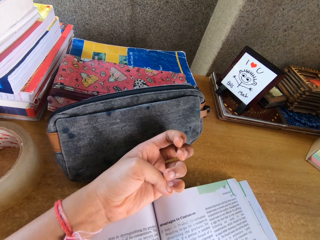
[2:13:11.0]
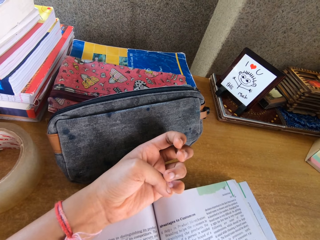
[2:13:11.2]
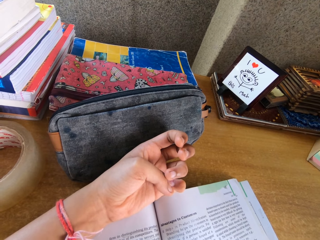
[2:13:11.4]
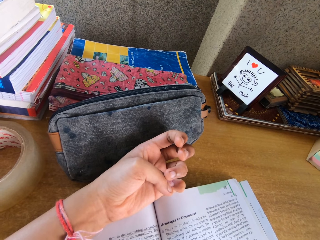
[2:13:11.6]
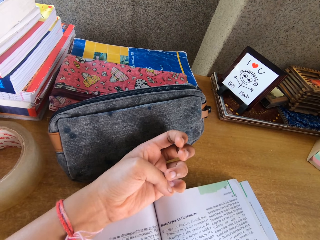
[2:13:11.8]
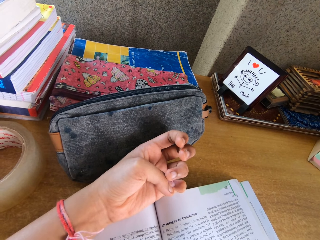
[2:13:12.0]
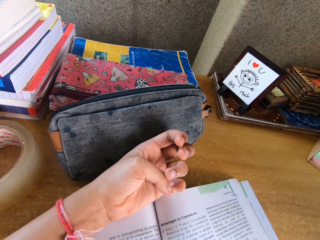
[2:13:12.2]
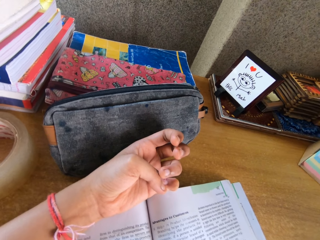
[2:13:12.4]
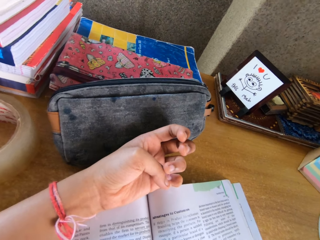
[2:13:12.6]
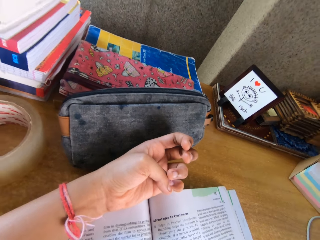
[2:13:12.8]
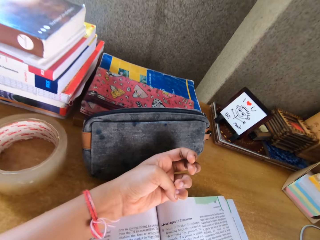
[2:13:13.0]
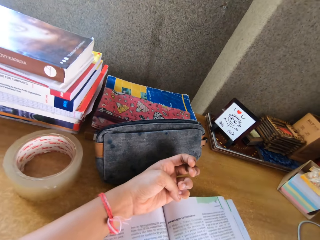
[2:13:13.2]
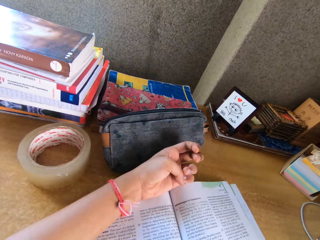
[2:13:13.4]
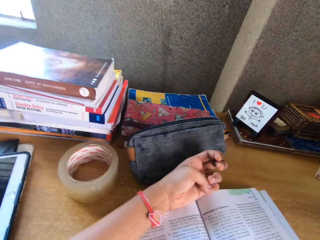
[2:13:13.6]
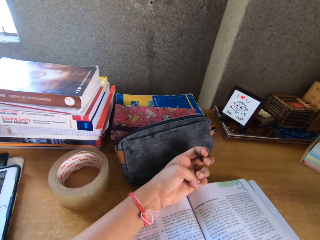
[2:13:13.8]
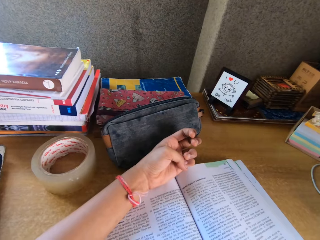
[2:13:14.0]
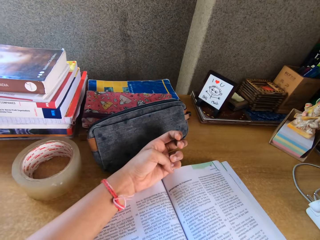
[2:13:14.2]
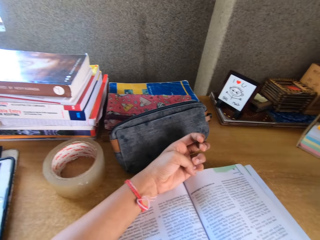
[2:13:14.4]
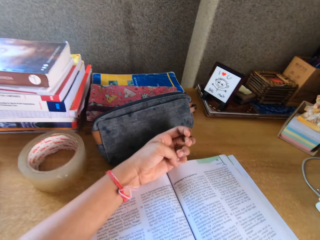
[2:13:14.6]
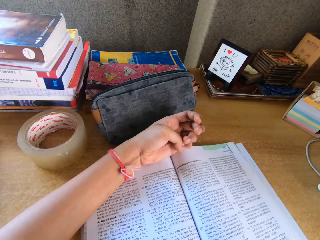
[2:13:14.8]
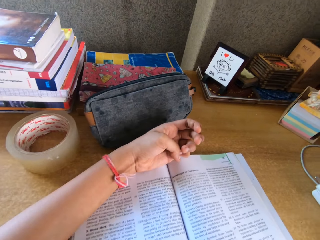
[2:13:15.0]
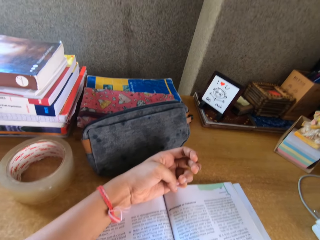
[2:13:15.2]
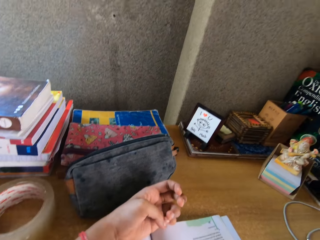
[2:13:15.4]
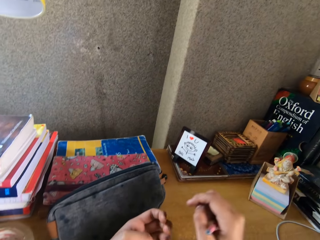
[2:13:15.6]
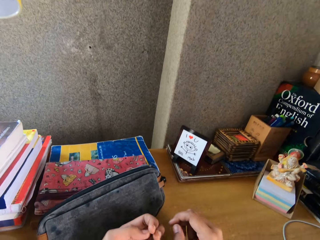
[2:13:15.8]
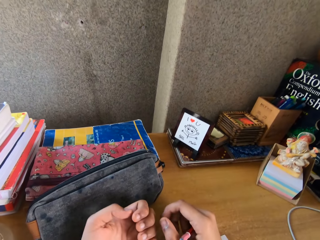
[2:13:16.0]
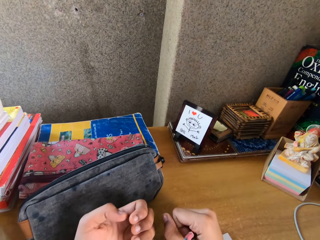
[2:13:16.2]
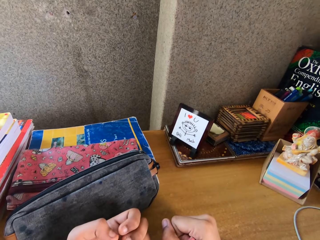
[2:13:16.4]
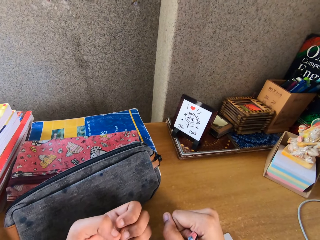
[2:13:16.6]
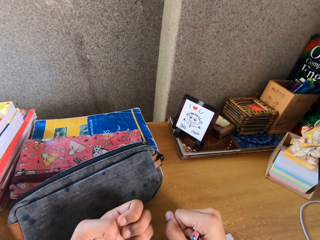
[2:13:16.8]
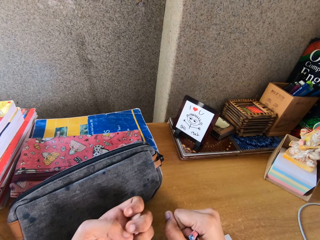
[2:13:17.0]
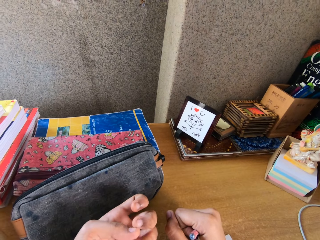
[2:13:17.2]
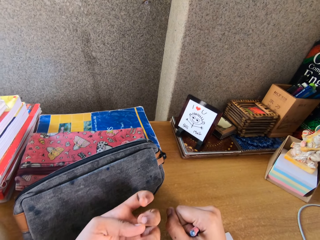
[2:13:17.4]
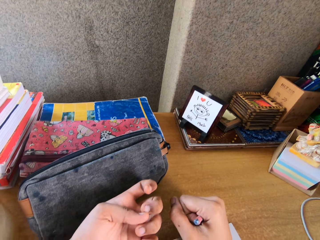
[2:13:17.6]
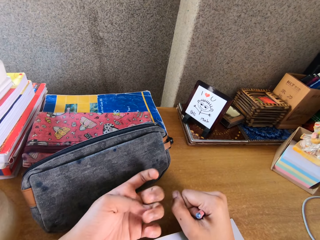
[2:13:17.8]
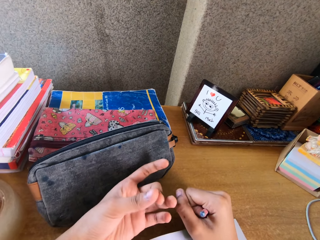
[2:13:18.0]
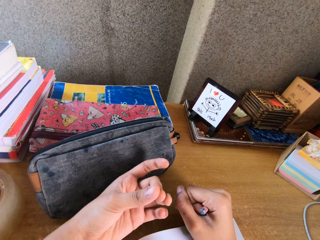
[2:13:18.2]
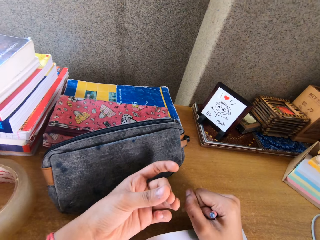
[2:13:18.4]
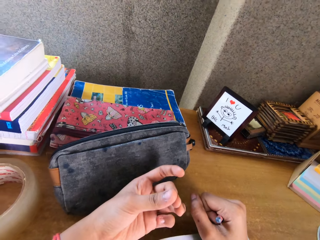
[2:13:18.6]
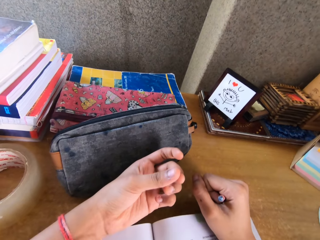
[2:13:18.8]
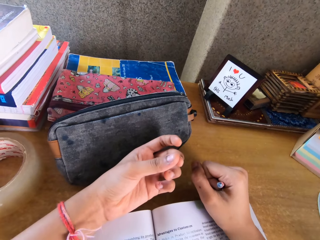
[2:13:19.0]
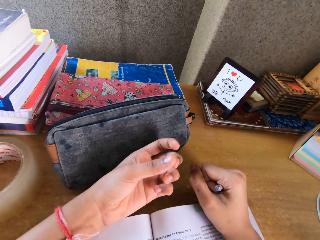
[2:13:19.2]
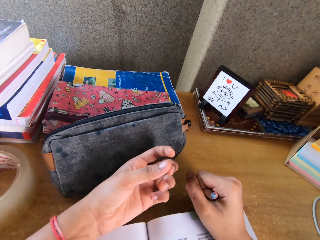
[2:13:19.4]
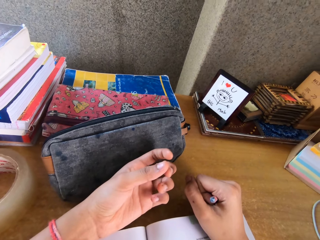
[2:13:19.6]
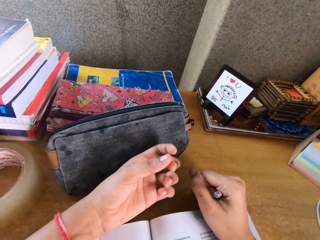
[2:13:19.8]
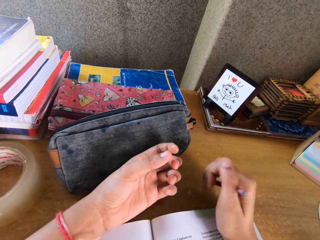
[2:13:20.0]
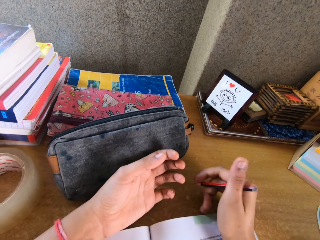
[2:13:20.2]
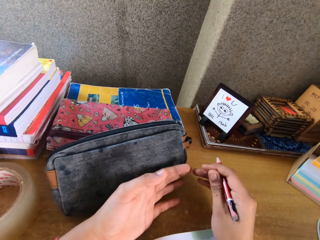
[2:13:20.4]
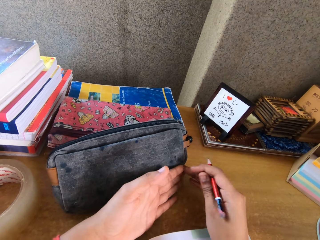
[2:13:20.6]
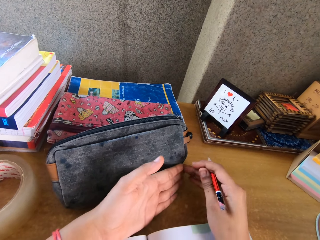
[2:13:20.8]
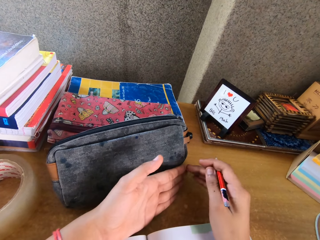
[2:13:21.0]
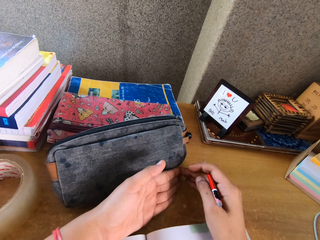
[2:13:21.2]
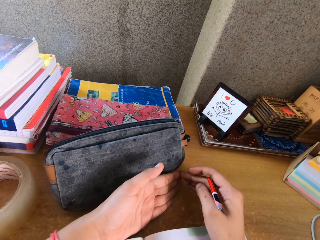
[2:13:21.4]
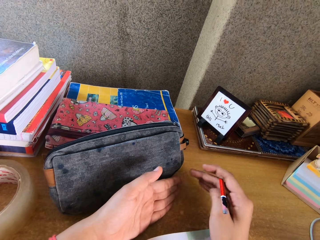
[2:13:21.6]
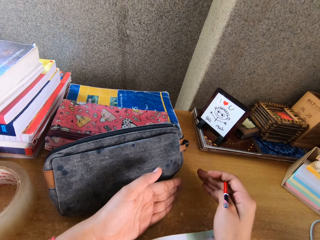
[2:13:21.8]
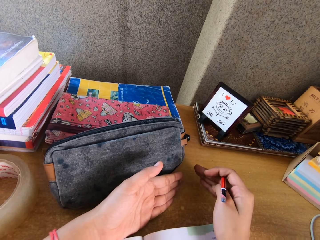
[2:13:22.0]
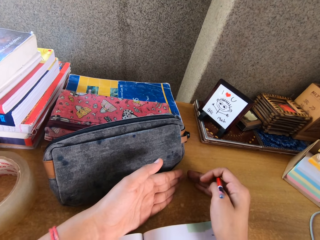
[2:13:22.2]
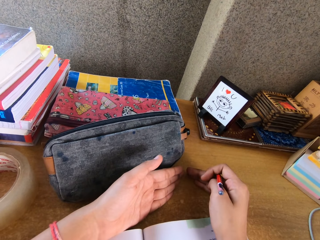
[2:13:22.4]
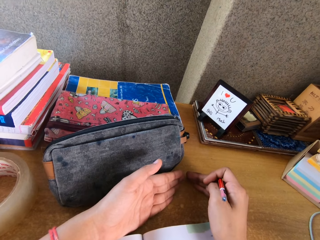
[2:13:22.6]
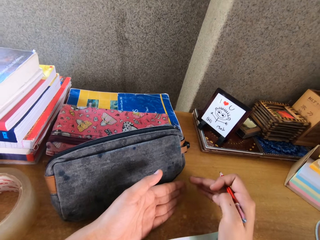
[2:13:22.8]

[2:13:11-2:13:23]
The camera wearer puts her right hand on the book as she reads. She moves her hands.

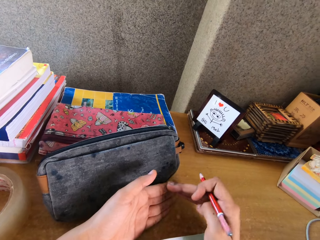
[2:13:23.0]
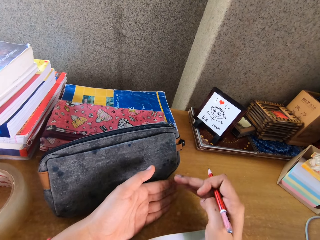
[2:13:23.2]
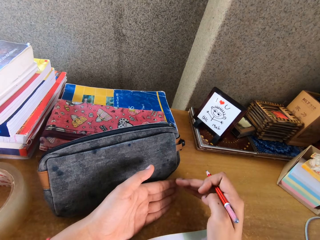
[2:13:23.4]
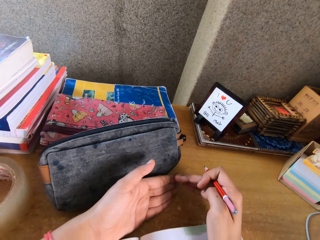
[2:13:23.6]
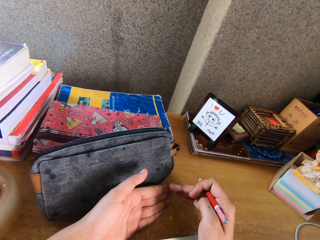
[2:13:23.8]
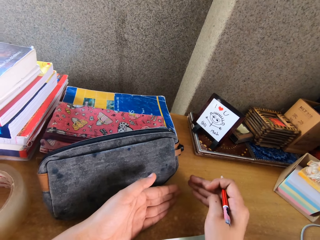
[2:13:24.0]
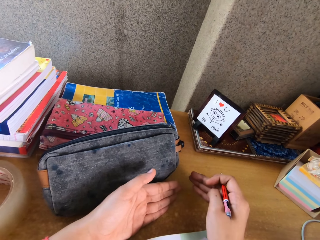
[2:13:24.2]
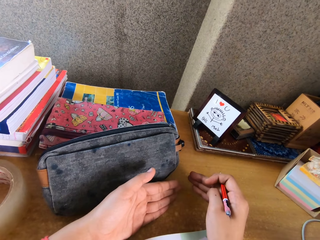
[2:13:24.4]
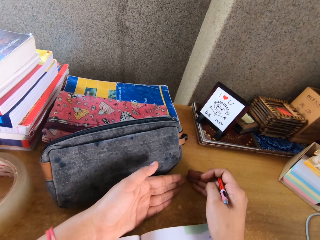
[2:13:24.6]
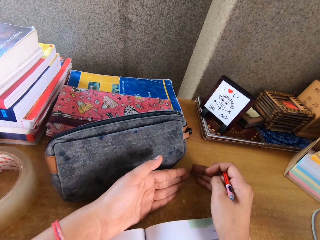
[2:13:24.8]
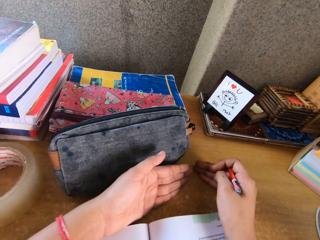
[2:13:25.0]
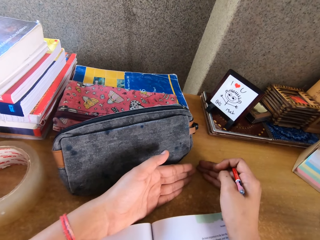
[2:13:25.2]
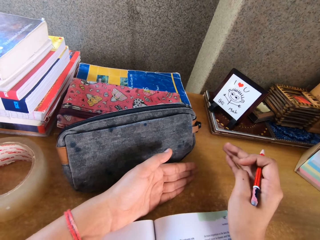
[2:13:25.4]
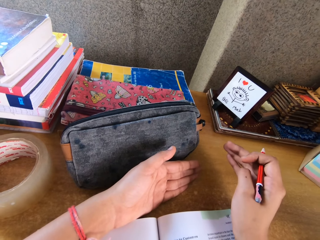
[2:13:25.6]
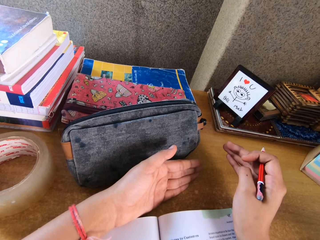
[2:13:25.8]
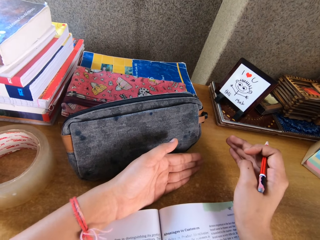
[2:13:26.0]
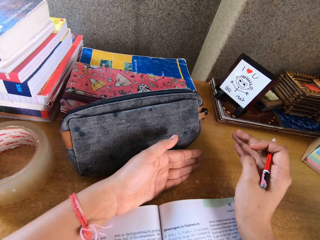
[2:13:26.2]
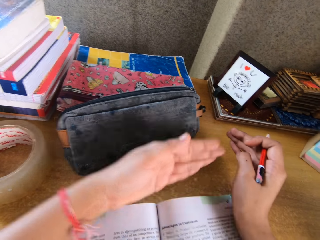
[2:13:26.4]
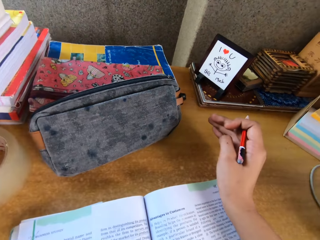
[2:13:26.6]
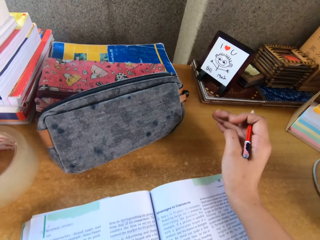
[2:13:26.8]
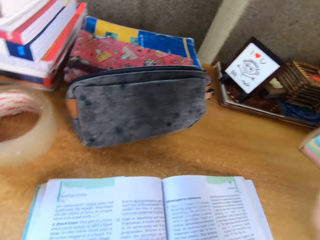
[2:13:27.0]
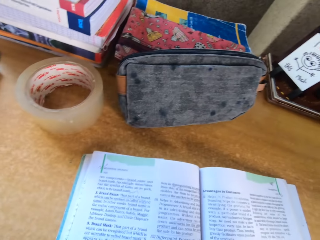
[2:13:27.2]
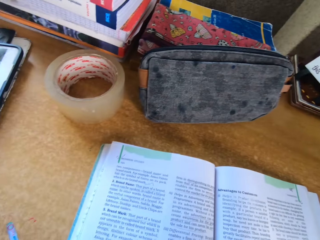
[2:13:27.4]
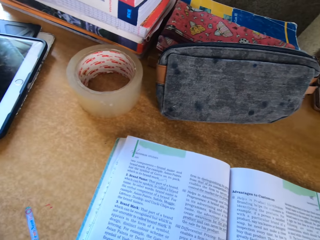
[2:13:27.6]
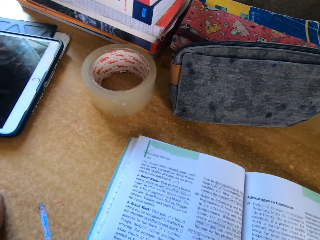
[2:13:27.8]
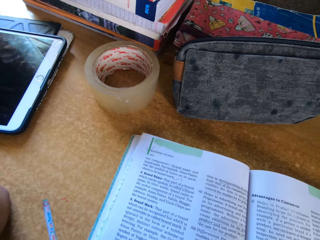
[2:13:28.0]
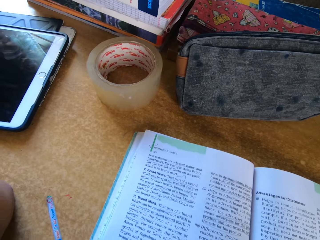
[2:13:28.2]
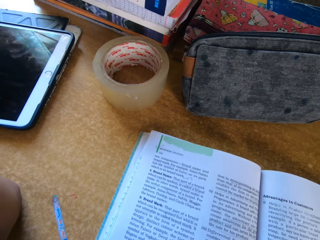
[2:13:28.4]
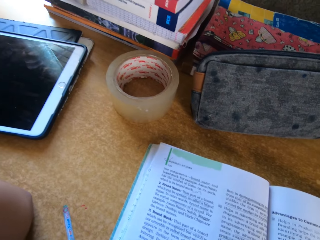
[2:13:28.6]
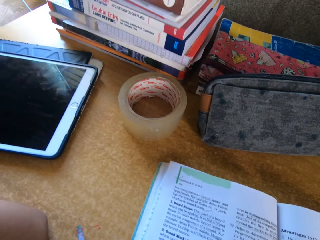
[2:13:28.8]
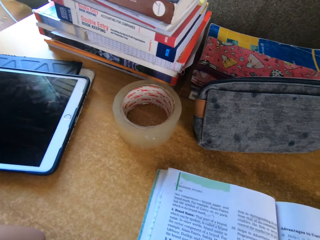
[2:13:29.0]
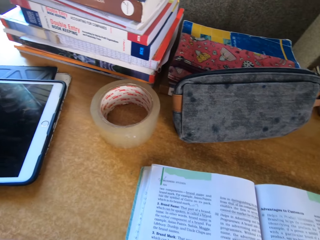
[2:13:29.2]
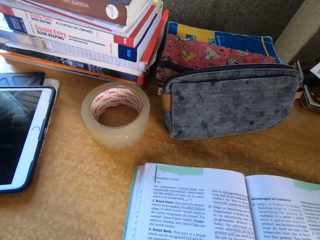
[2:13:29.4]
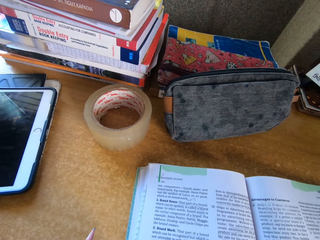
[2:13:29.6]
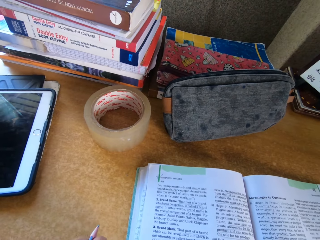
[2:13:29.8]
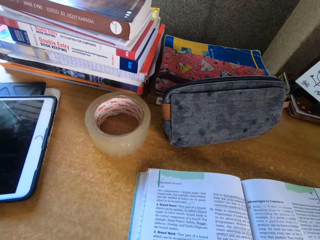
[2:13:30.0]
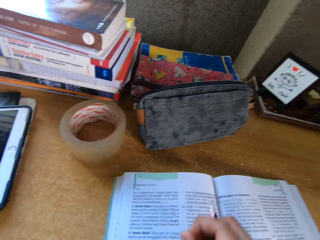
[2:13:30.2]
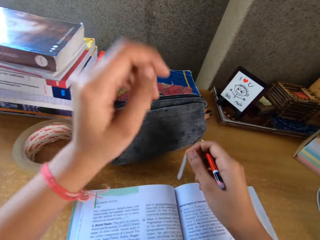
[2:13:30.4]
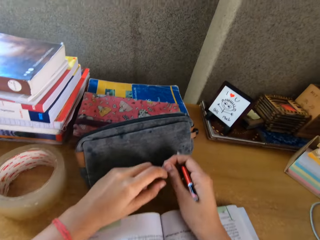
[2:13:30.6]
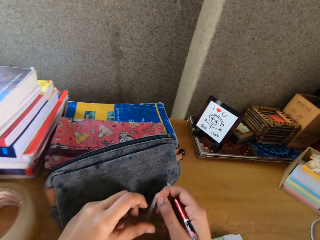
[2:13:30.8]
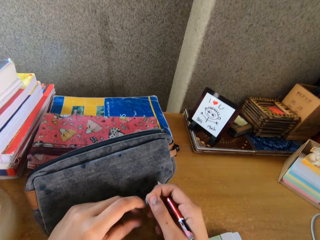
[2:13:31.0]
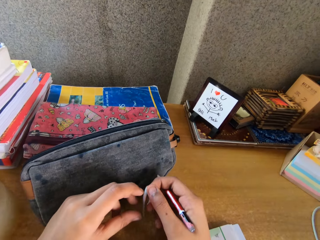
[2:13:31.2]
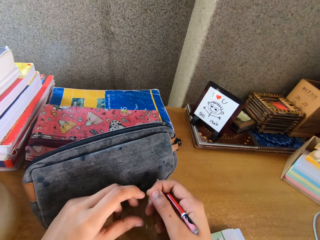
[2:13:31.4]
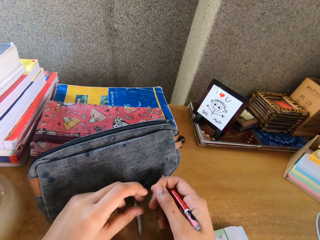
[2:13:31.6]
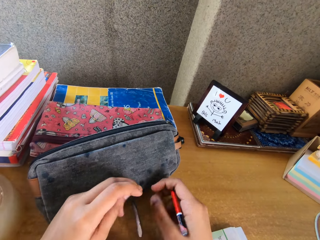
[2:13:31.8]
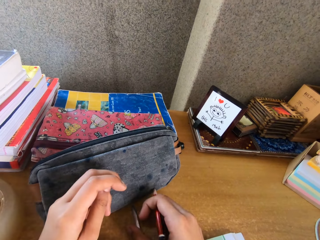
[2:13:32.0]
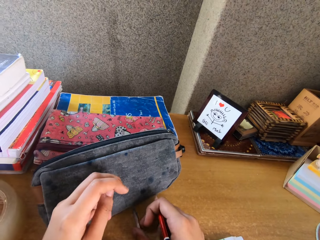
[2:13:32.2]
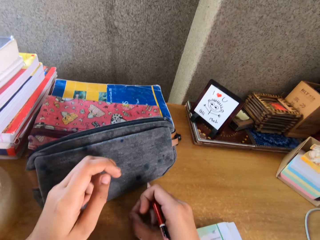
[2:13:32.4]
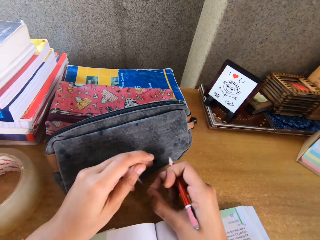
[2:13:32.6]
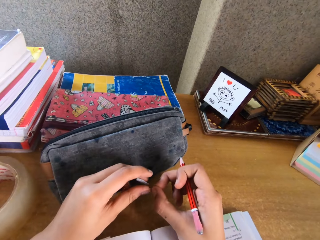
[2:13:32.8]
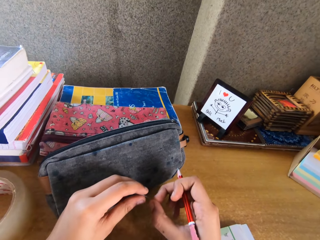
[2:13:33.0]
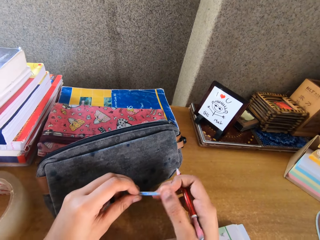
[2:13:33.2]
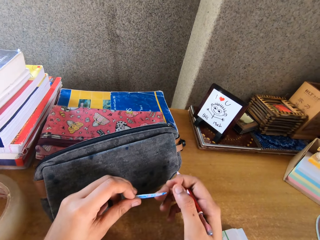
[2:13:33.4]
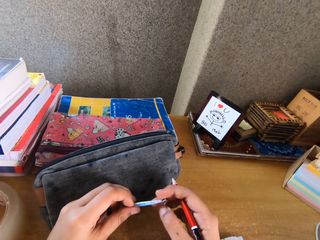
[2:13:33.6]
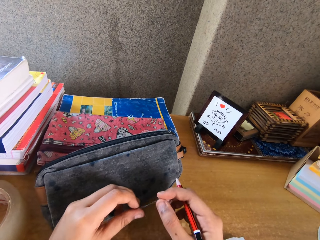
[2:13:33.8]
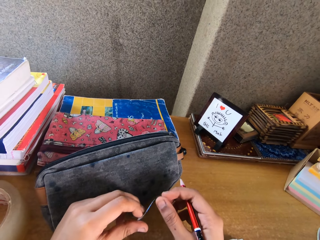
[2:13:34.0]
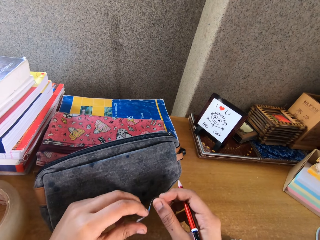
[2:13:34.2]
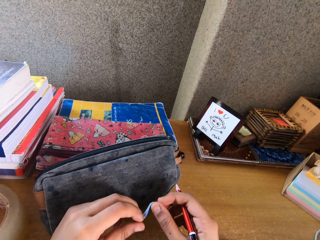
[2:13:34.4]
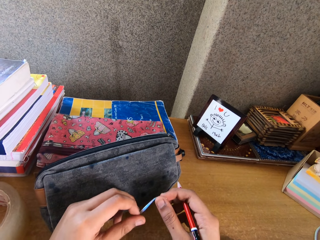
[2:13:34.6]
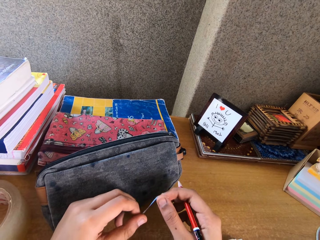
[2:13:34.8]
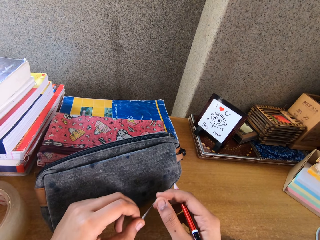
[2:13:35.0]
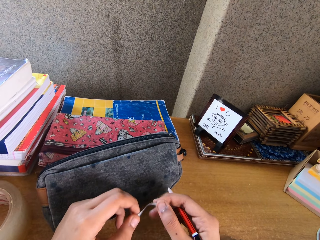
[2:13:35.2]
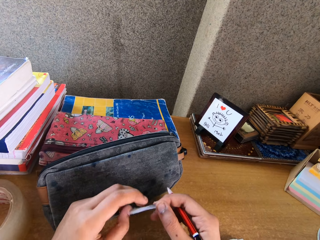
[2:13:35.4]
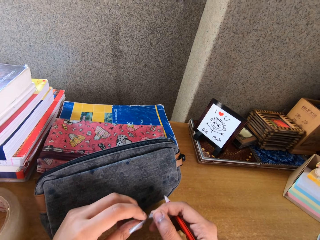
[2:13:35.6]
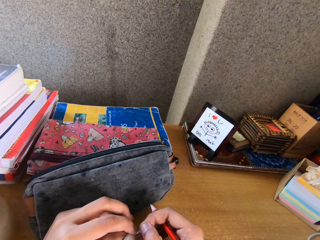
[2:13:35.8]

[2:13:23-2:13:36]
The camera wearer raises her hands. She holds something.
